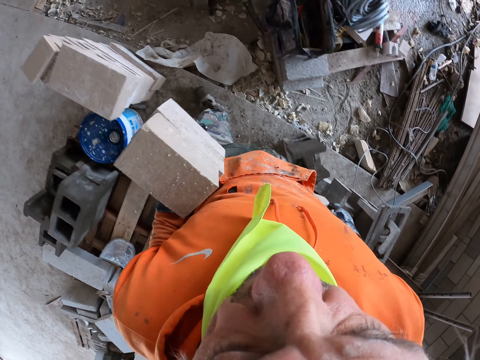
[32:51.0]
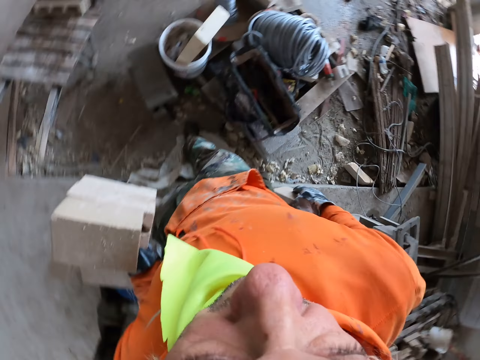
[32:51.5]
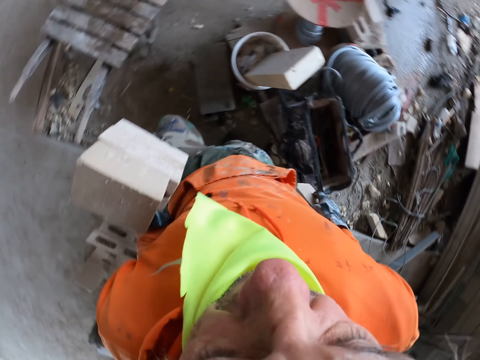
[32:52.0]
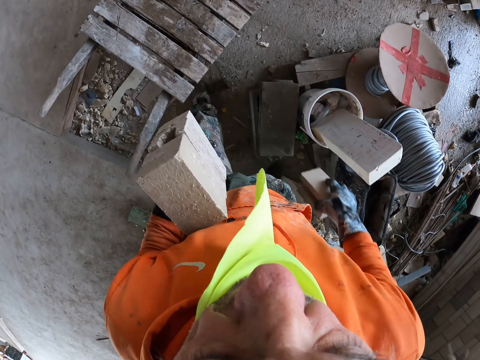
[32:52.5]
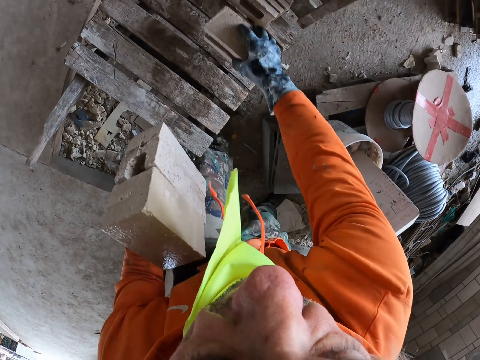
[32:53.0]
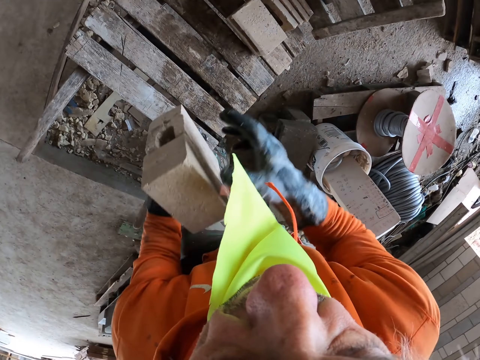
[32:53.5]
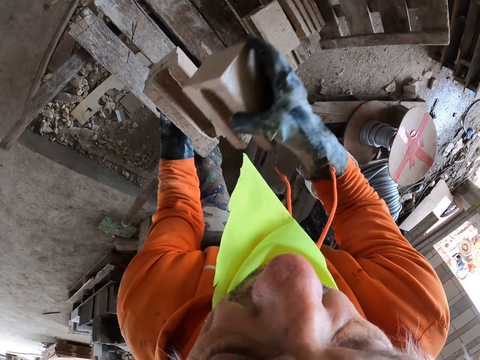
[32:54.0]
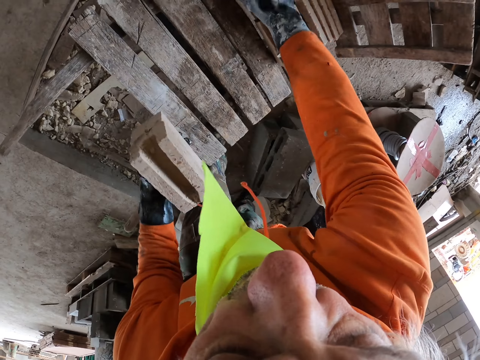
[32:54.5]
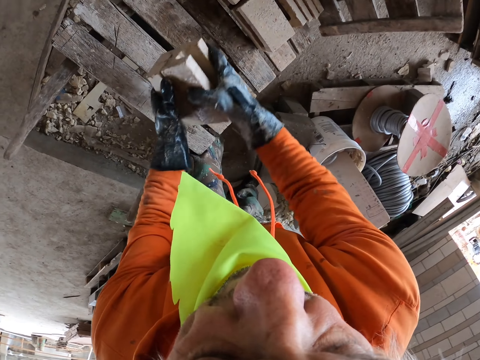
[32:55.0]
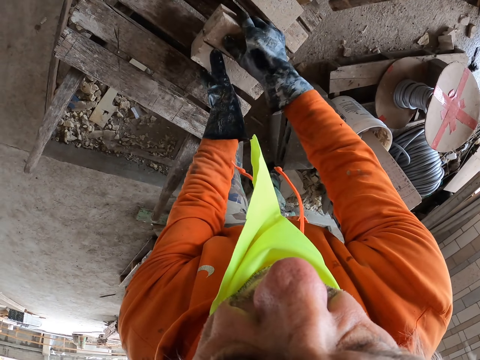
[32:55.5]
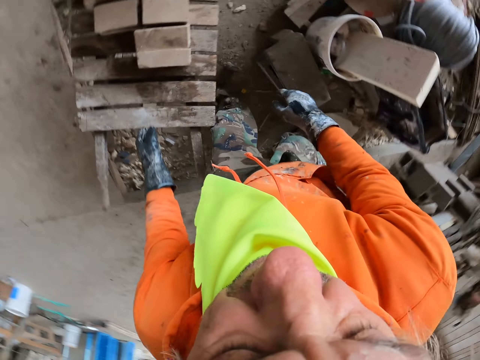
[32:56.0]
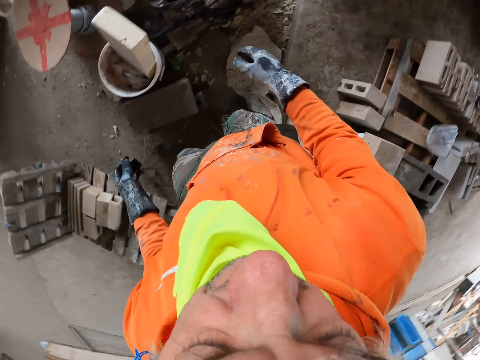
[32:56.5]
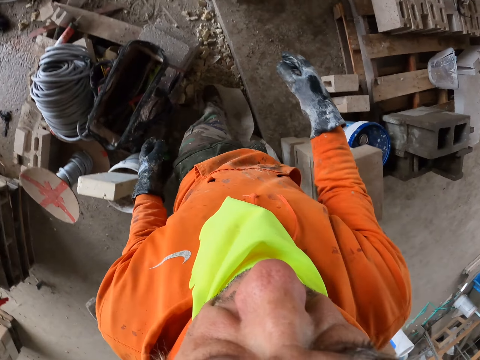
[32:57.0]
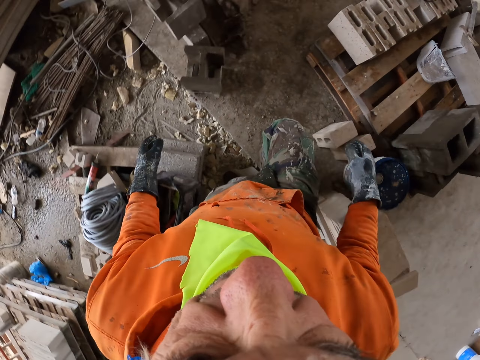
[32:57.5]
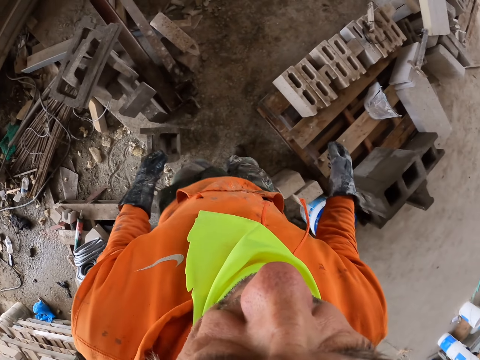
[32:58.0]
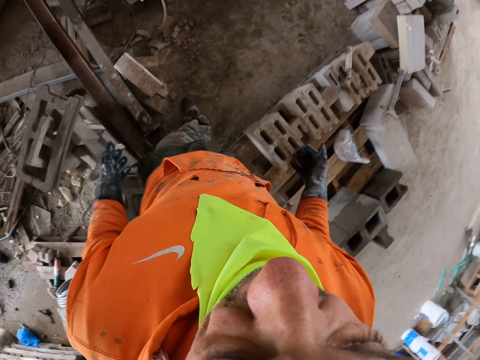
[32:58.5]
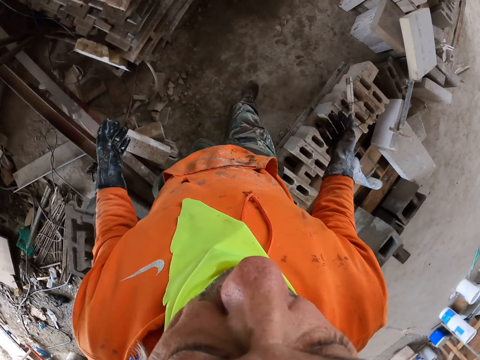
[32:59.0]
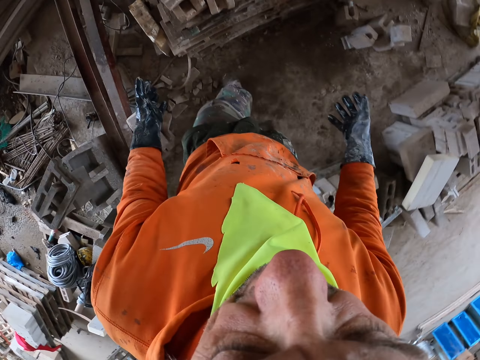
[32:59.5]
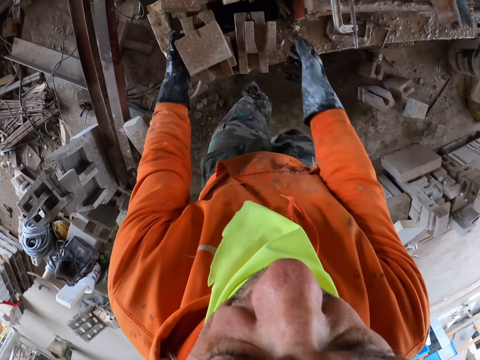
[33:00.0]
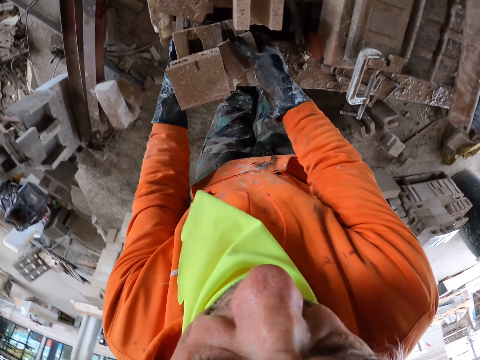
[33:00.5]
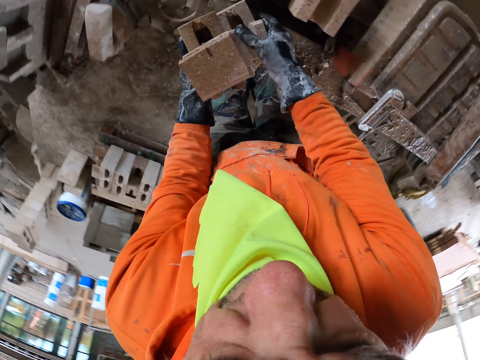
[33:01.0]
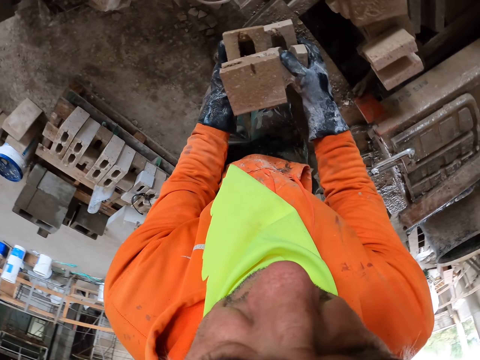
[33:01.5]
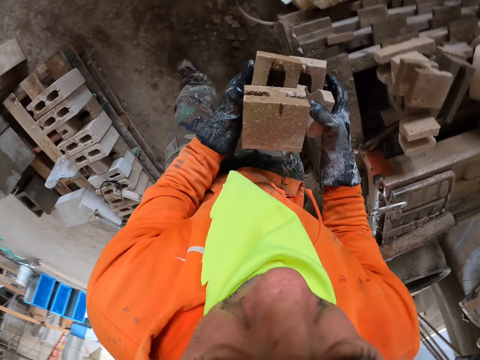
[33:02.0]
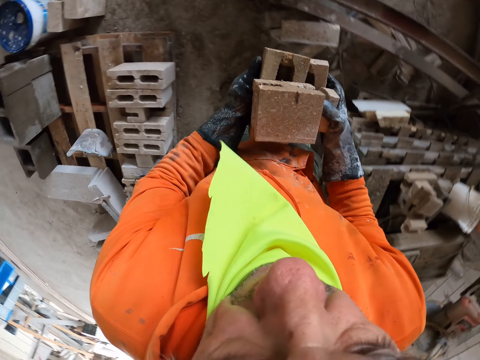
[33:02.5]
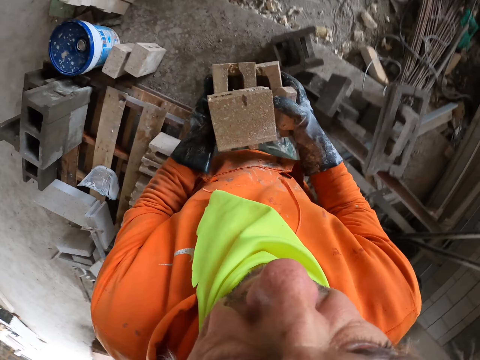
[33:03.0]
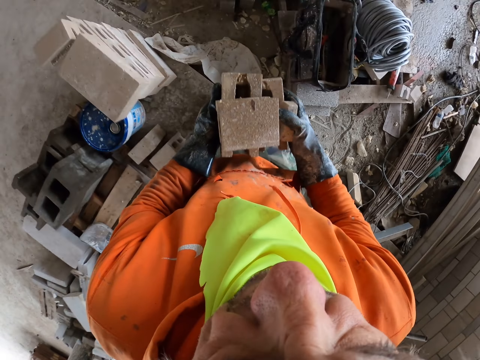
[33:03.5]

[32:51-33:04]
The camera wearer puts the bricks on the cart. They walk around. They pick up bricks.

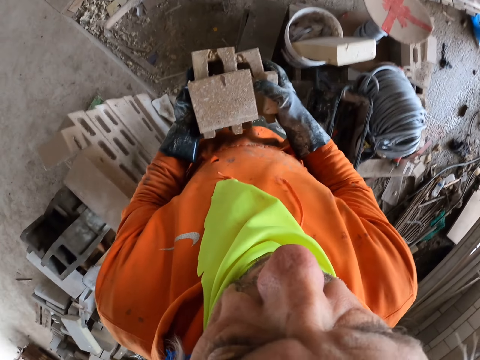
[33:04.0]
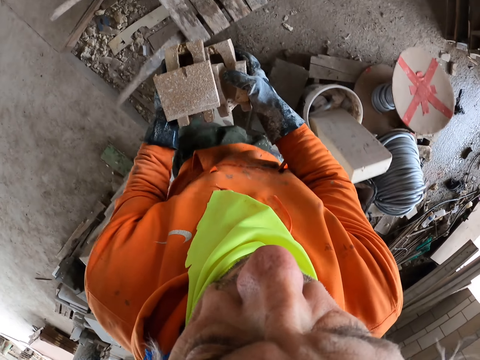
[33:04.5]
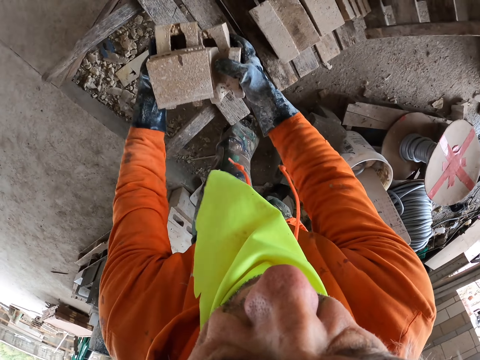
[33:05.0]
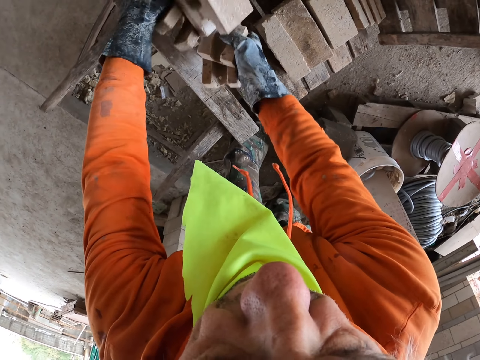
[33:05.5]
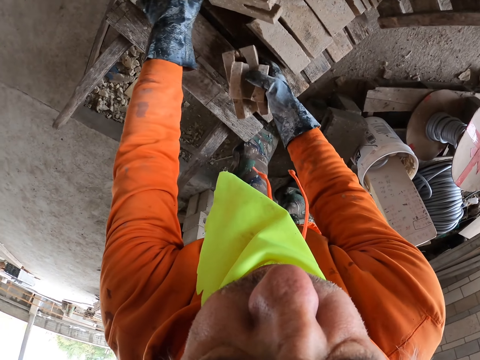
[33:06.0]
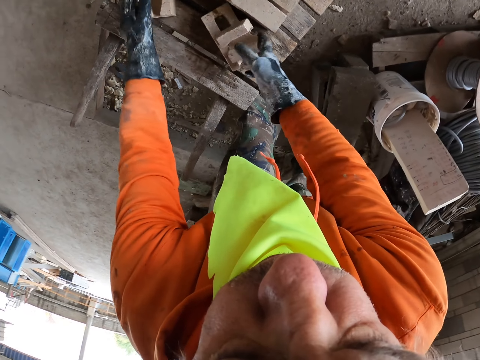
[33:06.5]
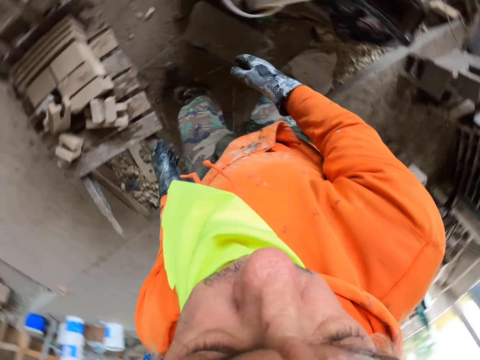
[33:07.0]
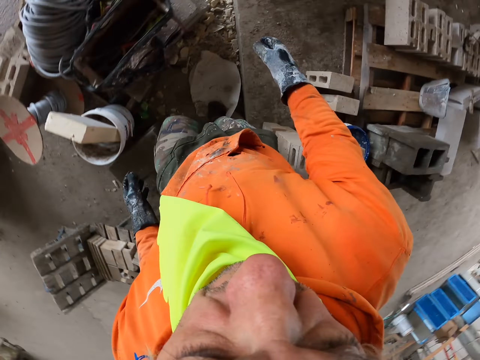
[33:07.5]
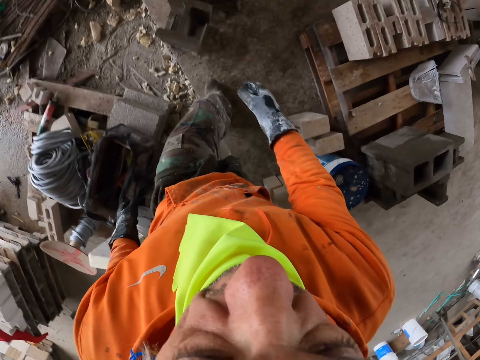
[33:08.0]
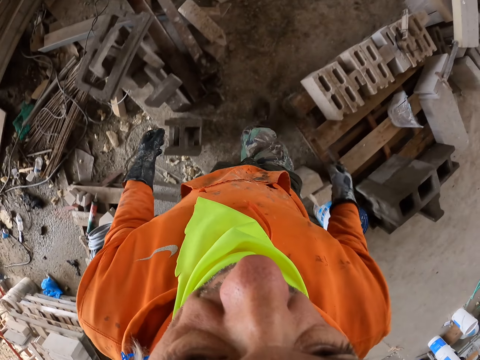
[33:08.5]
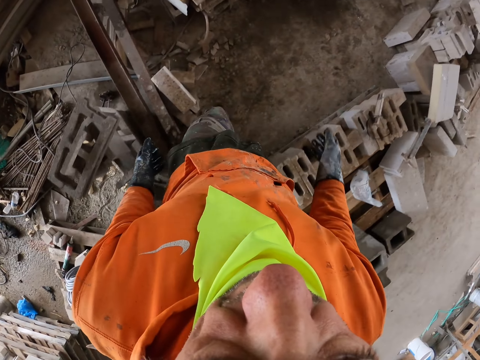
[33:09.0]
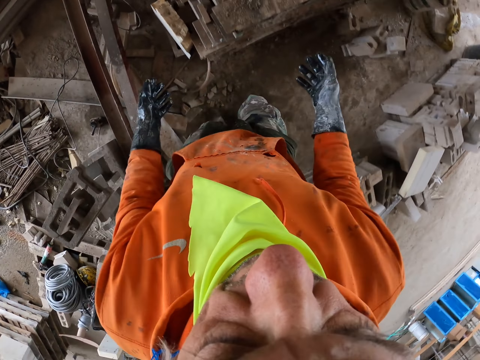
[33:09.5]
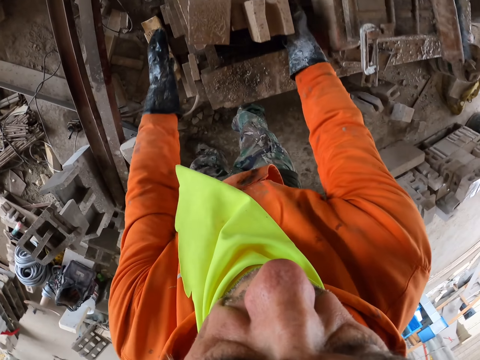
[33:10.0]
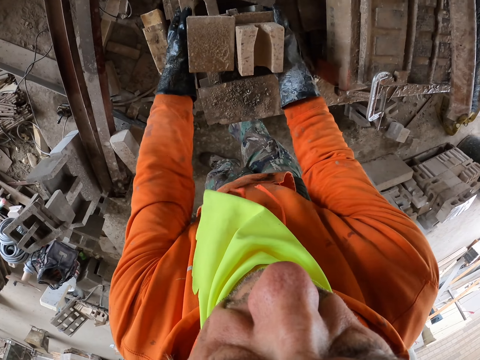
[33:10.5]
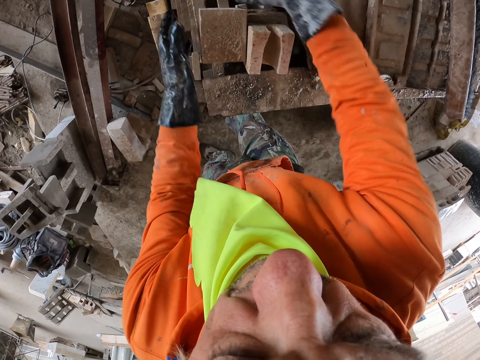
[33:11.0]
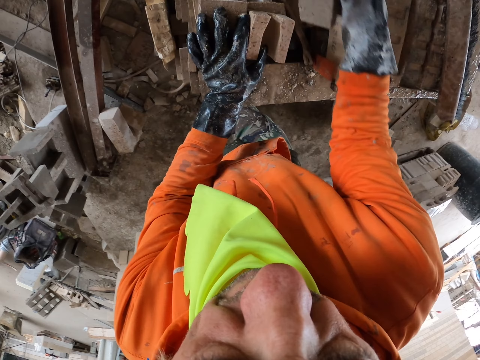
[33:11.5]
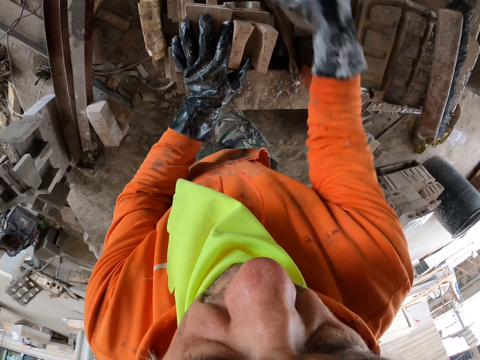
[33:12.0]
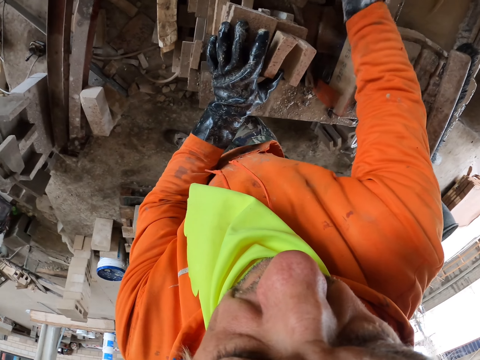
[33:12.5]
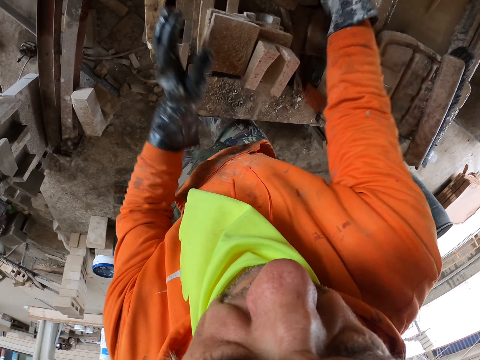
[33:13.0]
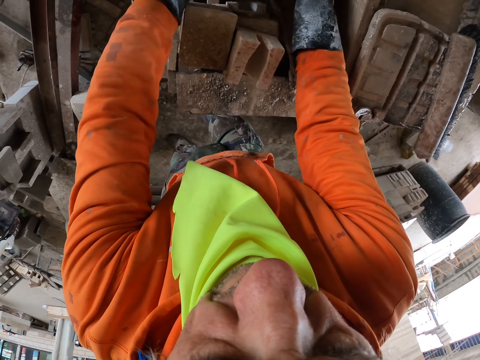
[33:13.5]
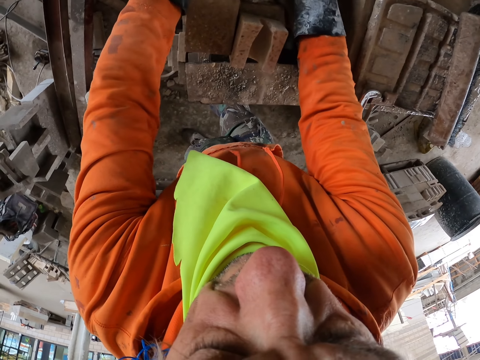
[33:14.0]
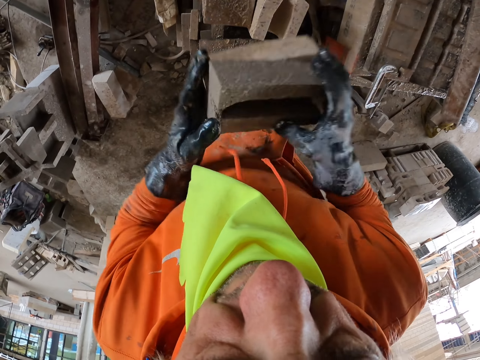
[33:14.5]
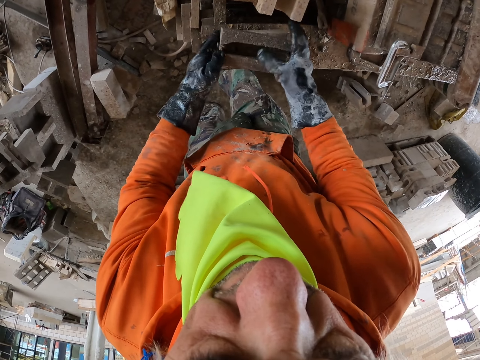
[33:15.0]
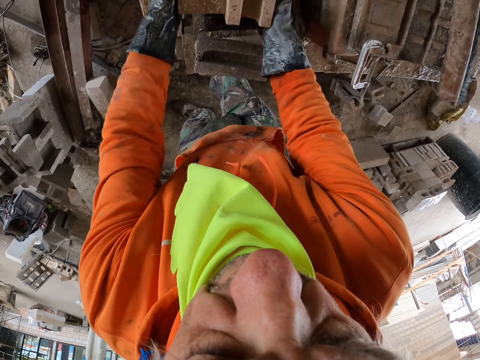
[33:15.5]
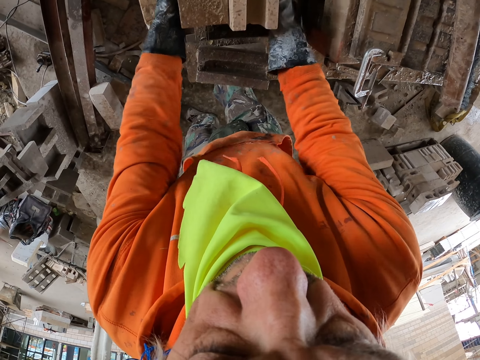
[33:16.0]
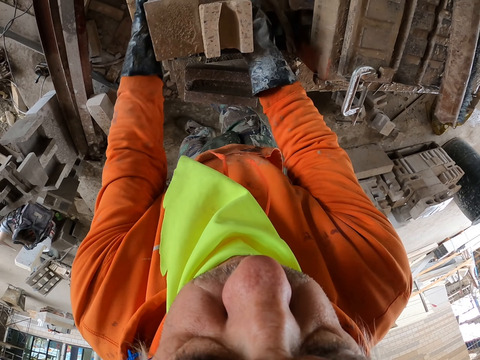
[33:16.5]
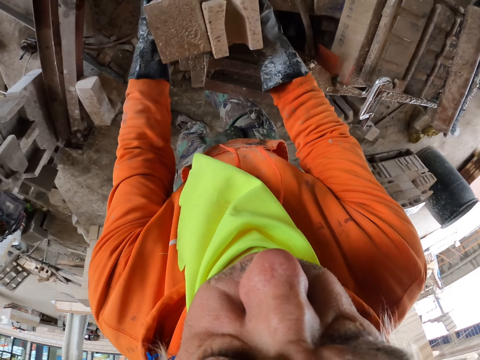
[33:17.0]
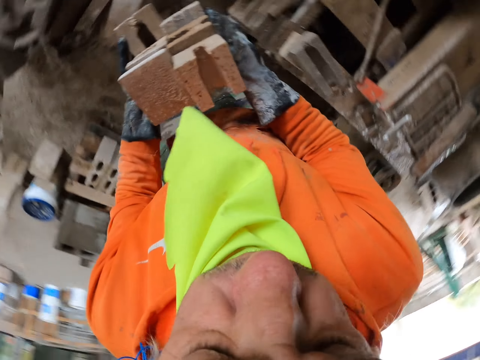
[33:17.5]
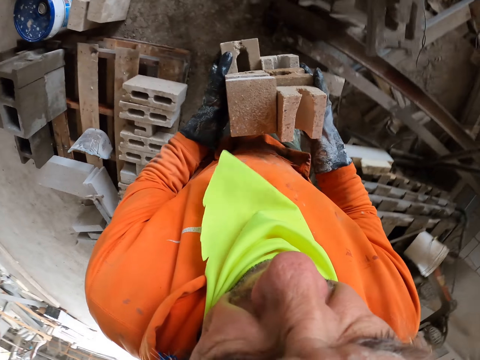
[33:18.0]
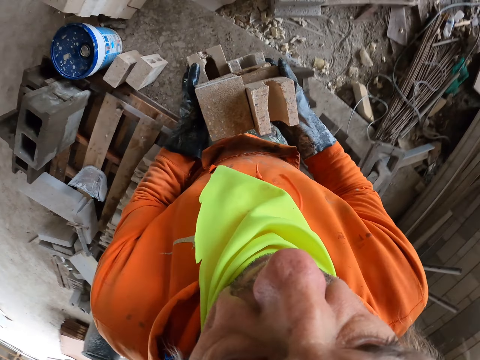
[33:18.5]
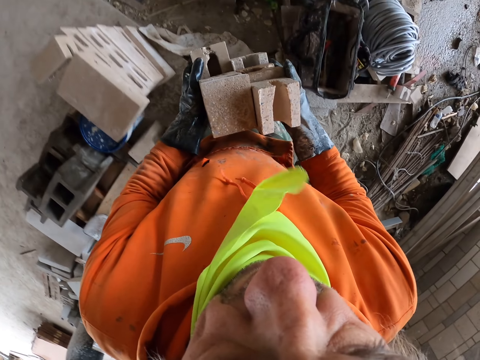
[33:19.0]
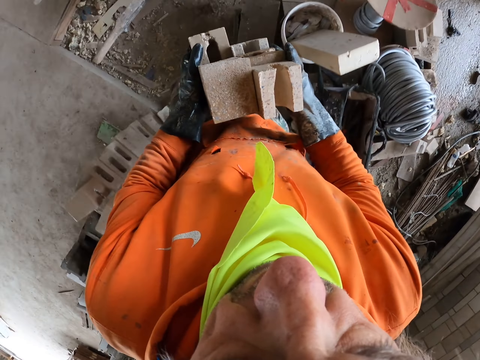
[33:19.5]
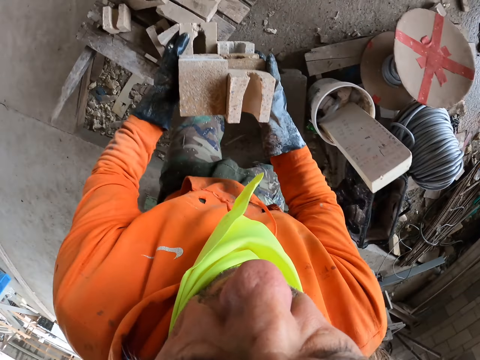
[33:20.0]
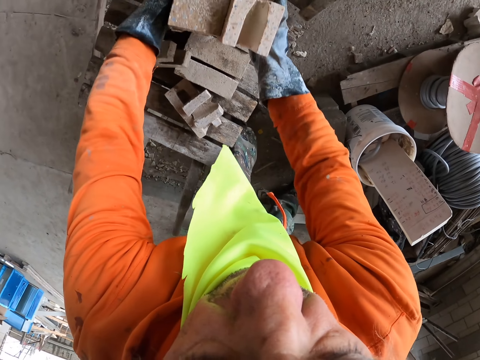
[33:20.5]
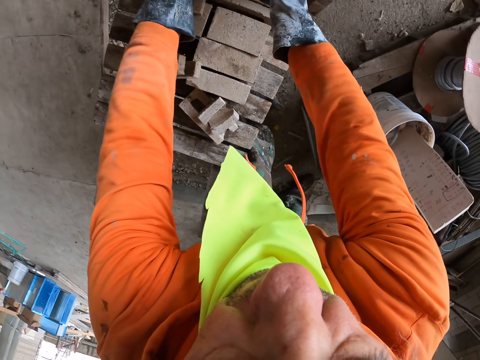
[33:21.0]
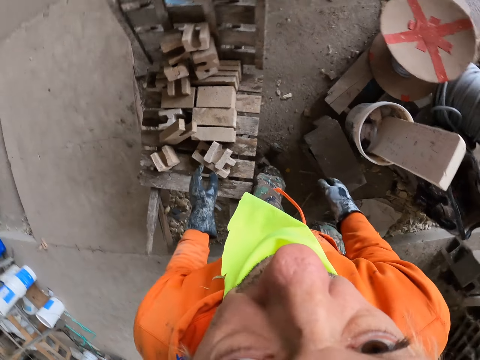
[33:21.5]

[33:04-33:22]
The camera wearer puts the brick on the cart. They walk around. They pick bricks. They walk around. They put the bricks on the cart.
